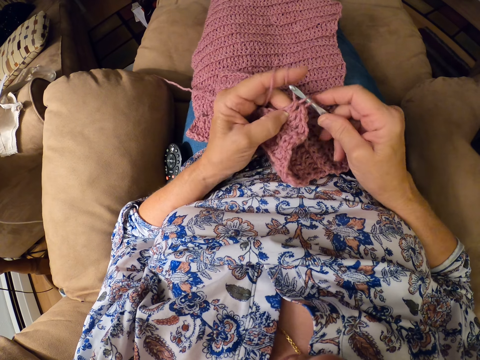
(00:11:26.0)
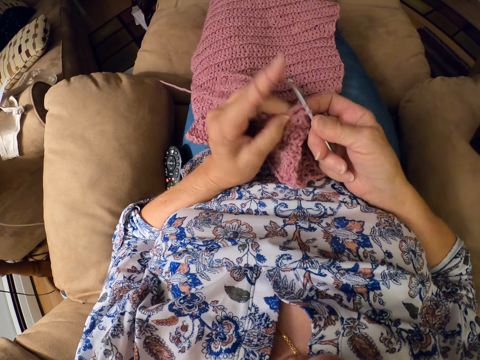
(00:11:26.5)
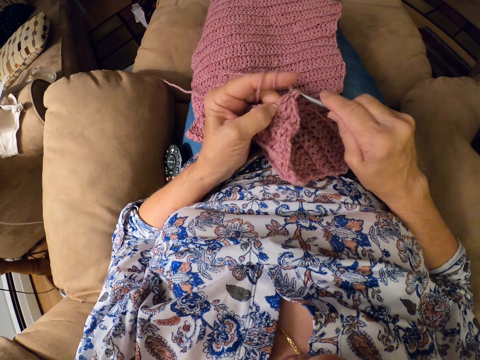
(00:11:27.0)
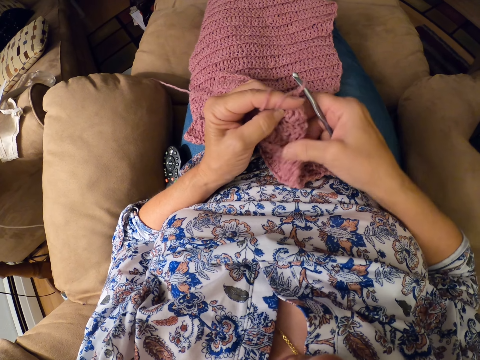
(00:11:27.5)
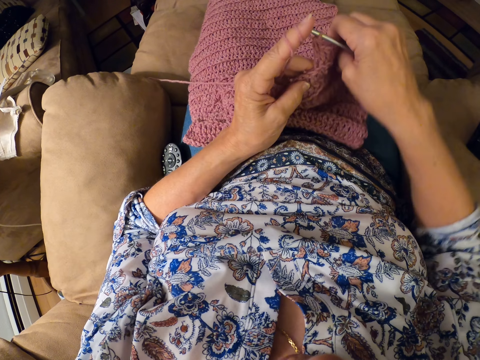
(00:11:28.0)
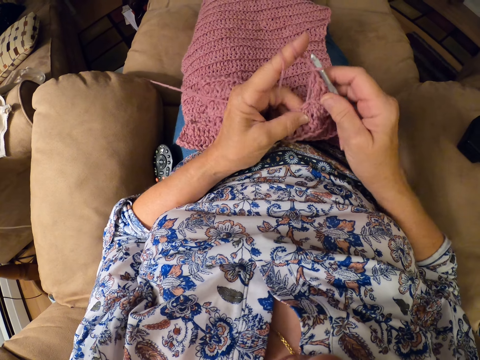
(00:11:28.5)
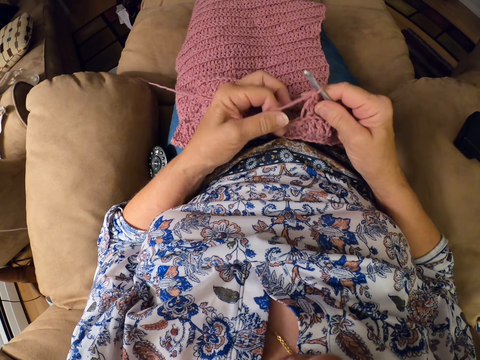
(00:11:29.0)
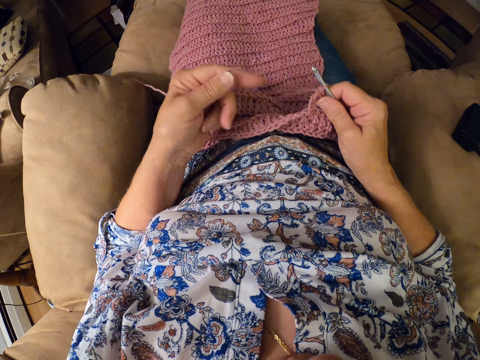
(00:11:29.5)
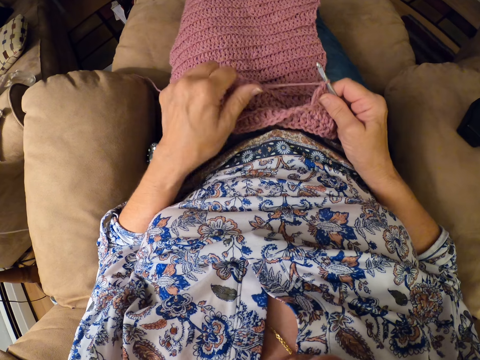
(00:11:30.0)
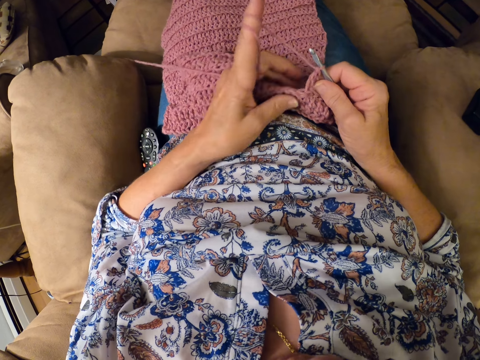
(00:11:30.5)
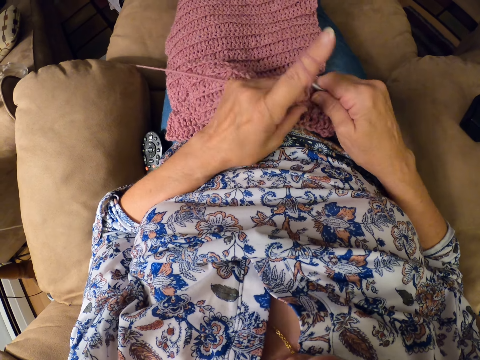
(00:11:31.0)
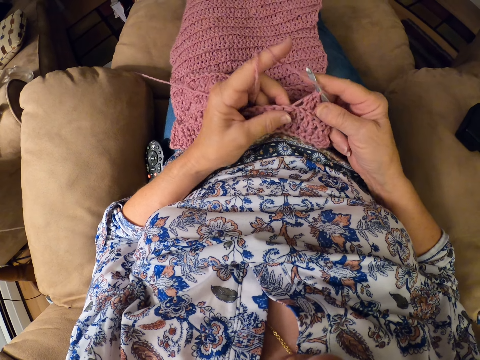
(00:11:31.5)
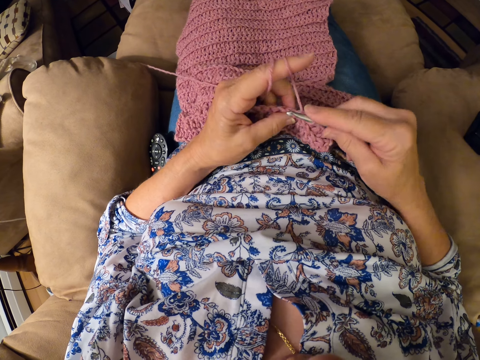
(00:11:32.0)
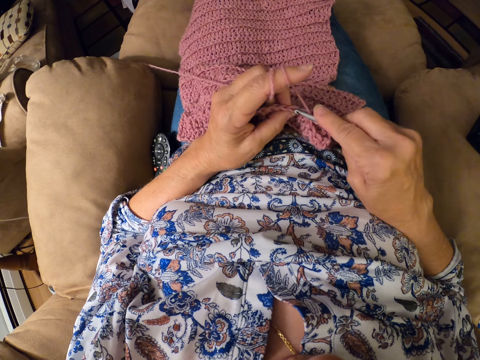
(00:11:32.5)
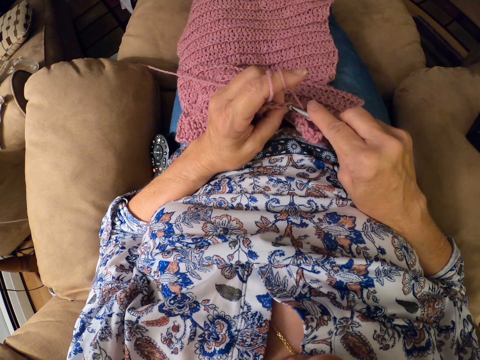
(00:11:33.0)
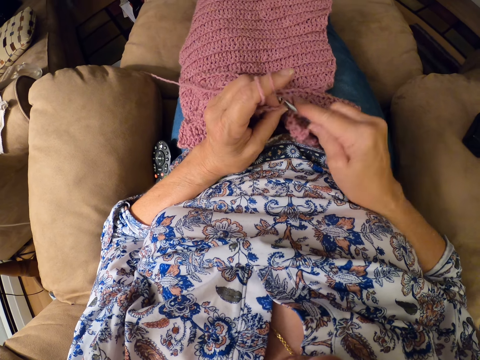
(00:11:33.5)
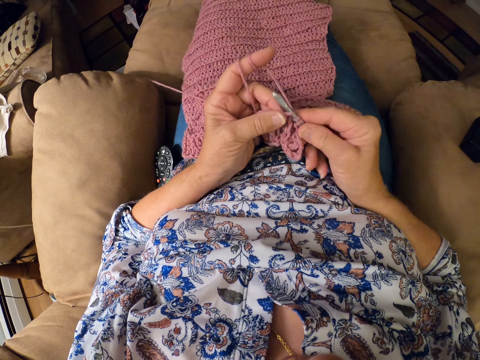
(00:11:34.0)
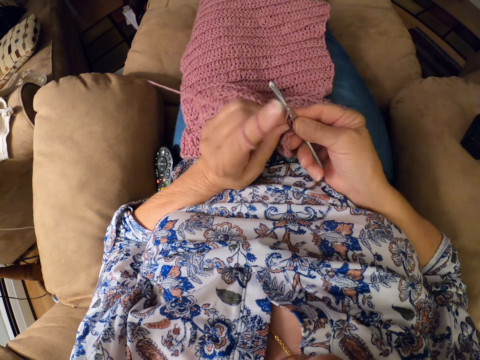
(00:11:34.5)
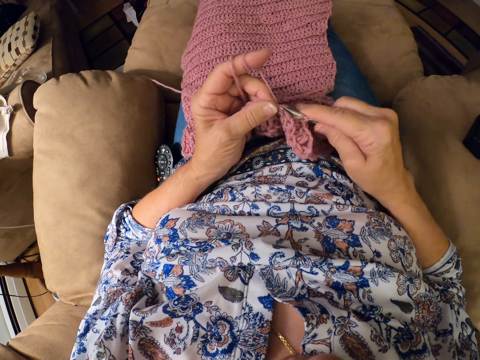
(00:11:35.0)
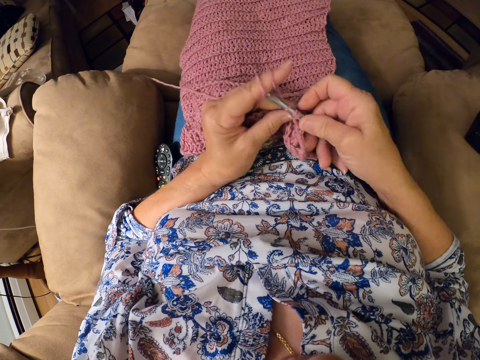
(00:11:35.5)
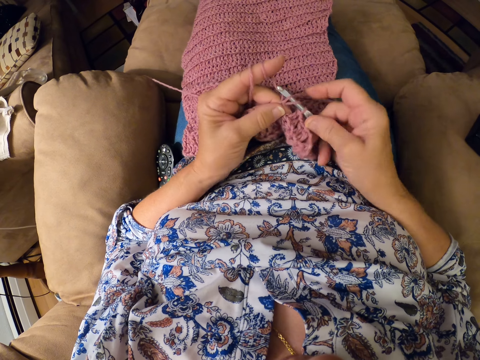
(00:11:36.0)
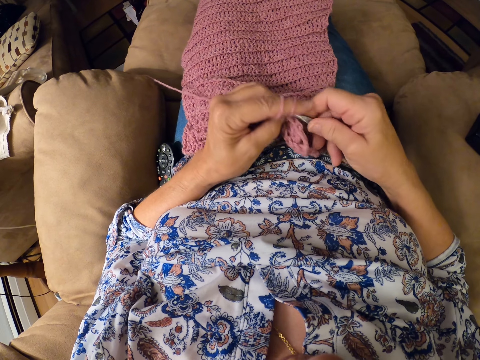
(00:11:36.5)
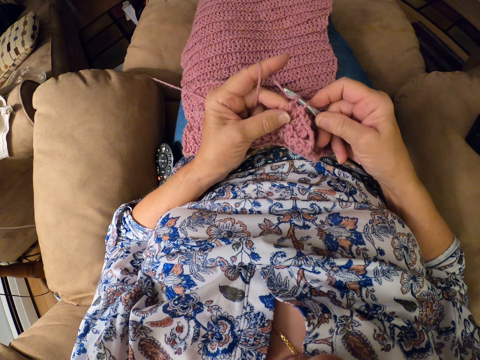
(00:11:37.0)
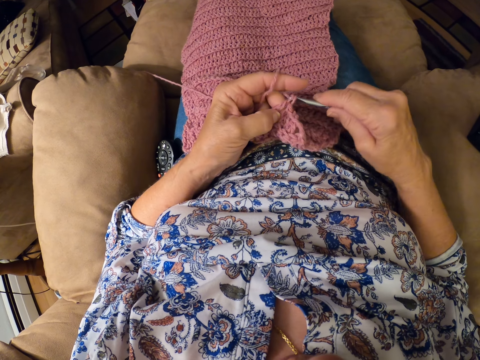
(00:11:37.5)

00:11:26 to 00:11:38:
The camera wearer adjusts the position of the yarn on her lap with both hands. She crochets the yarn with a crochet hook in her right hand. She untwirls thread from her left index finger. She twirls the thread around her left index finger. She crochets the yarn with the crochet hook in her right hand, to the piece of cloth.

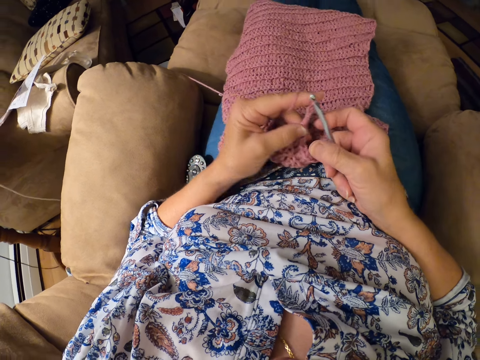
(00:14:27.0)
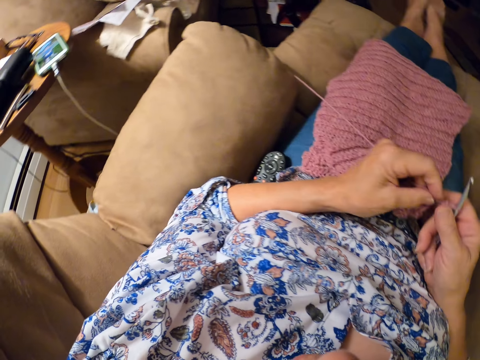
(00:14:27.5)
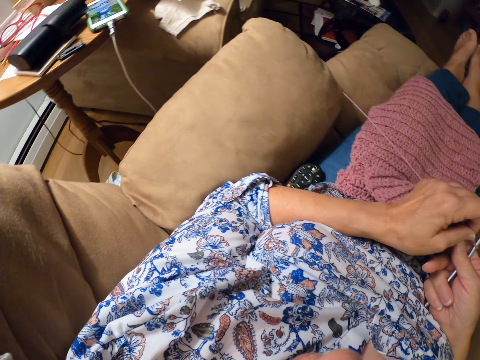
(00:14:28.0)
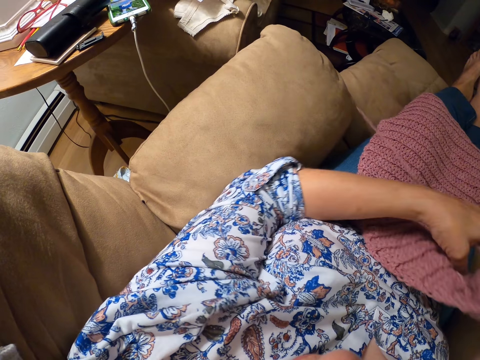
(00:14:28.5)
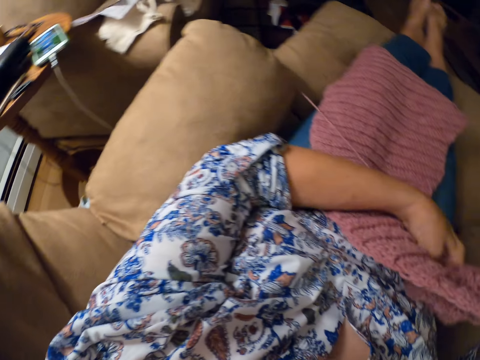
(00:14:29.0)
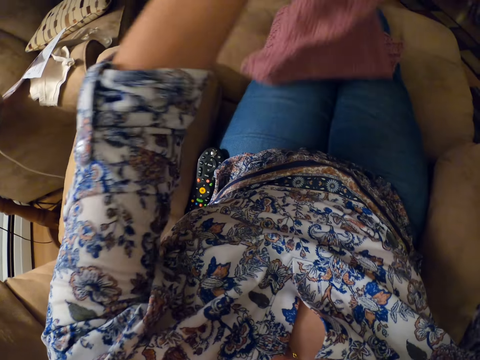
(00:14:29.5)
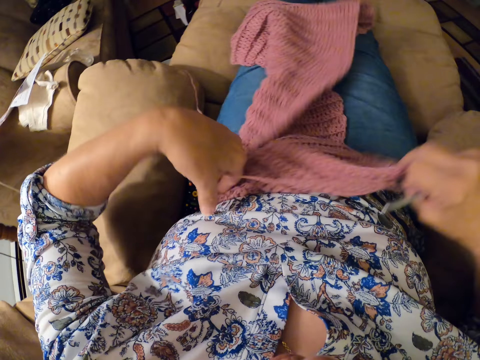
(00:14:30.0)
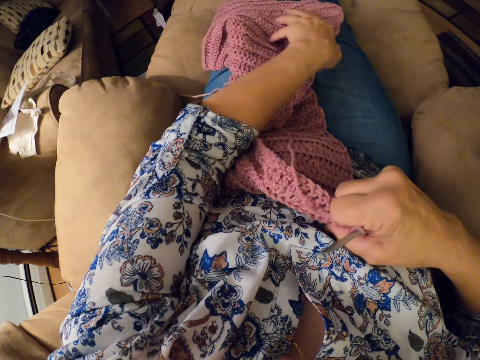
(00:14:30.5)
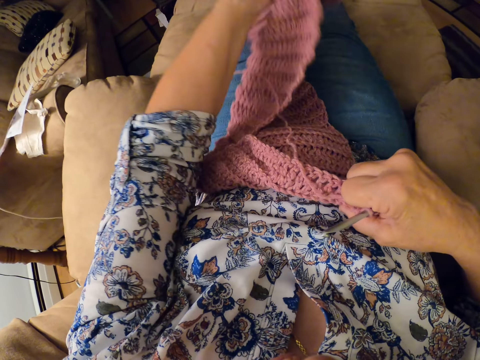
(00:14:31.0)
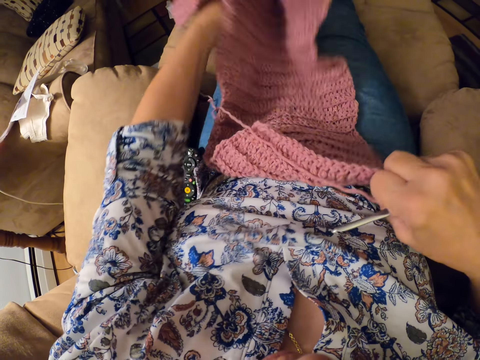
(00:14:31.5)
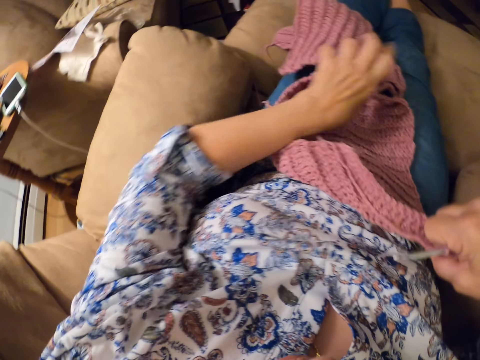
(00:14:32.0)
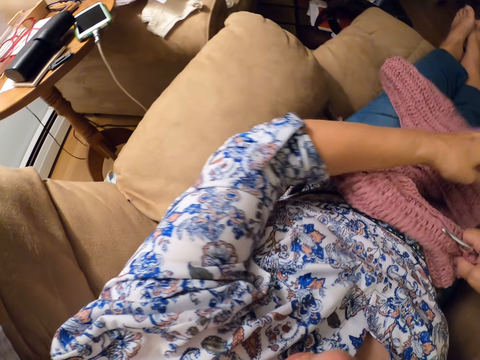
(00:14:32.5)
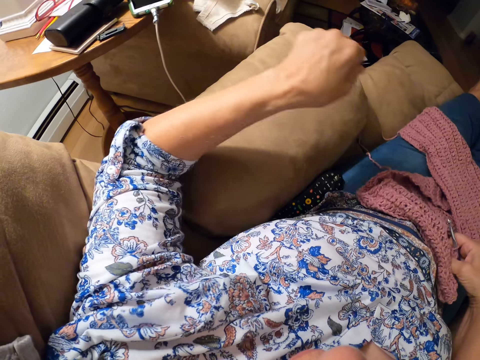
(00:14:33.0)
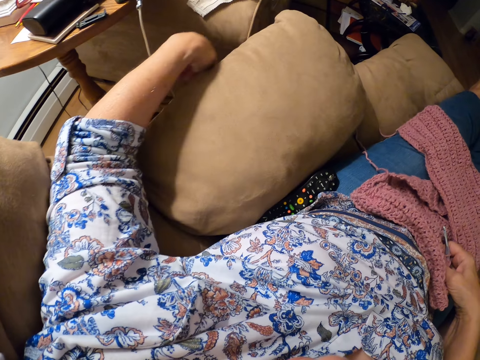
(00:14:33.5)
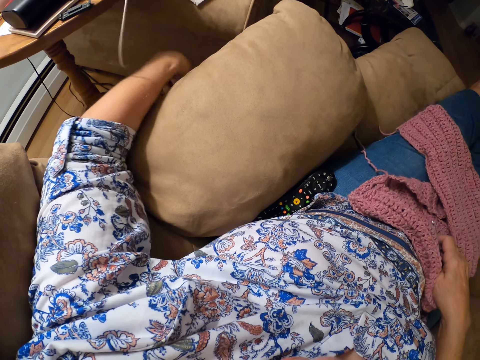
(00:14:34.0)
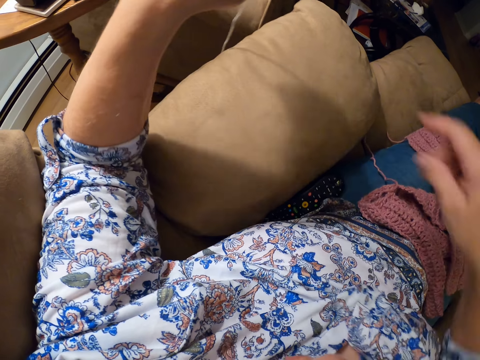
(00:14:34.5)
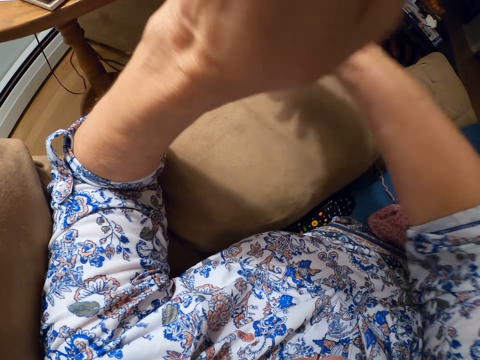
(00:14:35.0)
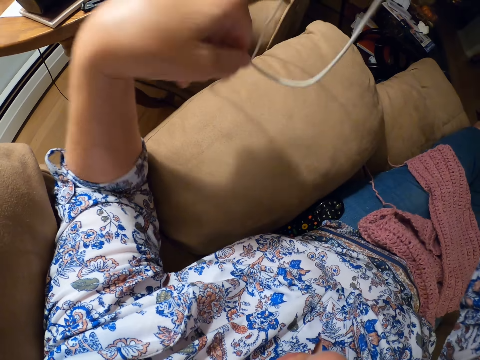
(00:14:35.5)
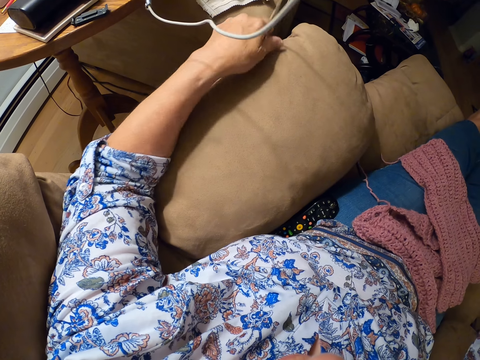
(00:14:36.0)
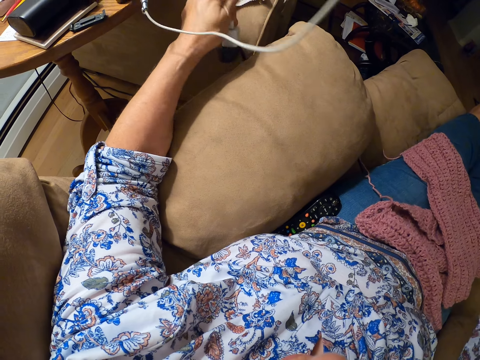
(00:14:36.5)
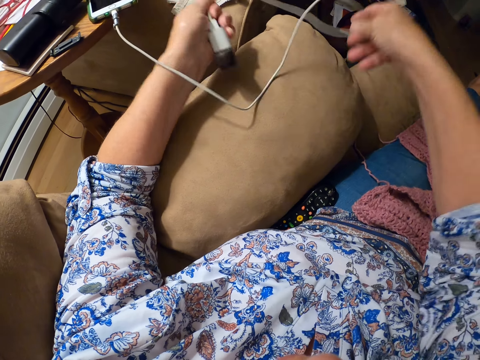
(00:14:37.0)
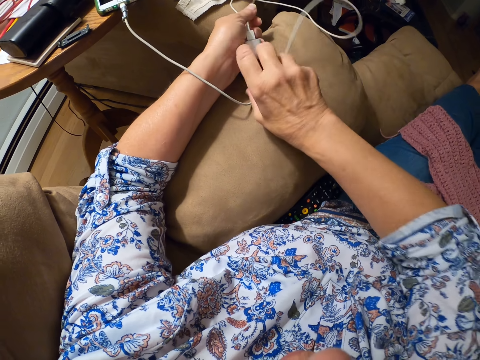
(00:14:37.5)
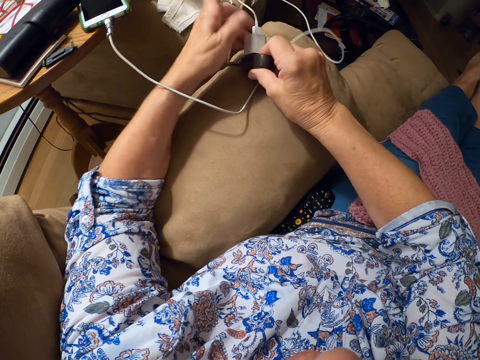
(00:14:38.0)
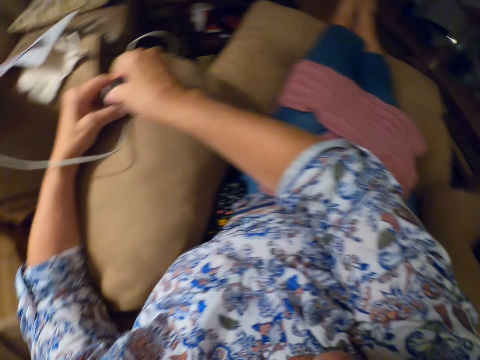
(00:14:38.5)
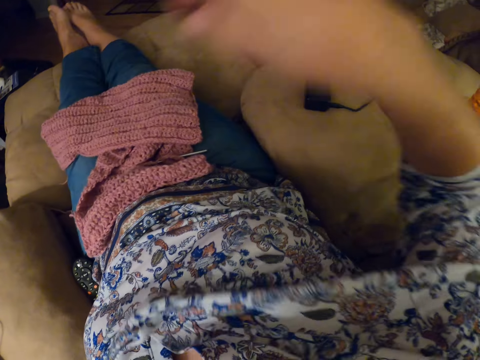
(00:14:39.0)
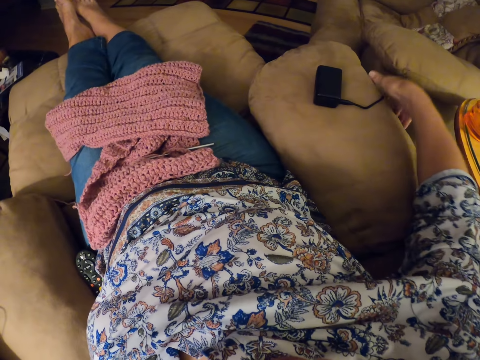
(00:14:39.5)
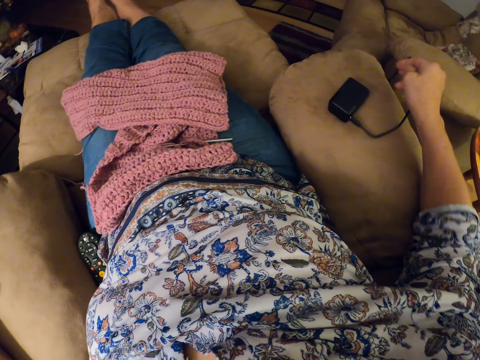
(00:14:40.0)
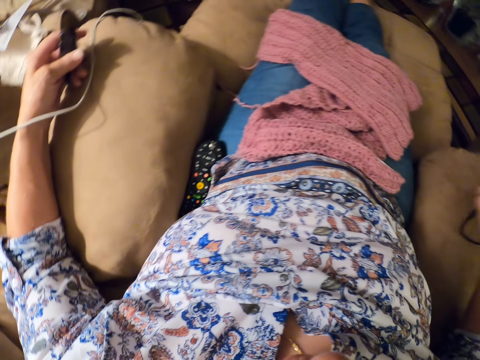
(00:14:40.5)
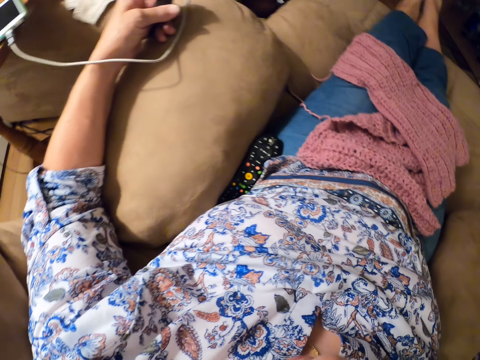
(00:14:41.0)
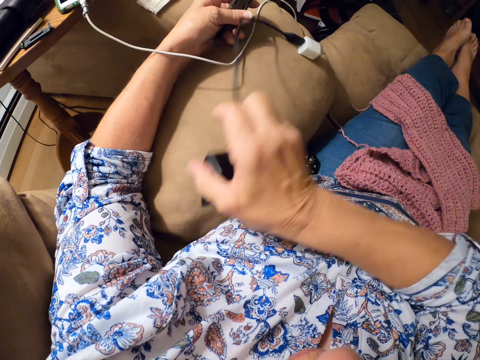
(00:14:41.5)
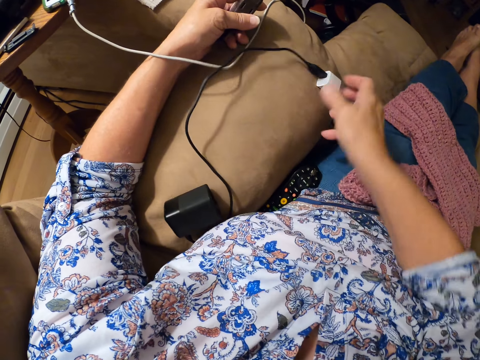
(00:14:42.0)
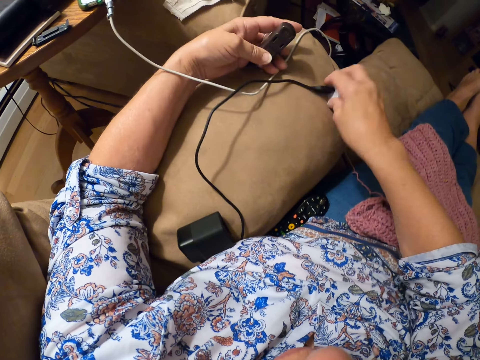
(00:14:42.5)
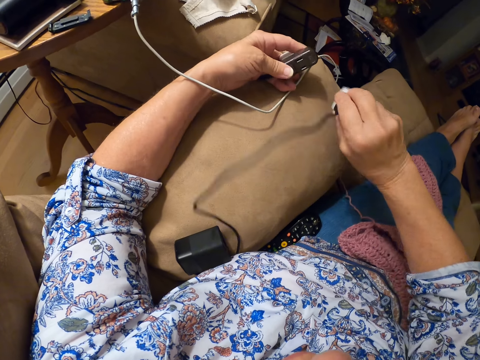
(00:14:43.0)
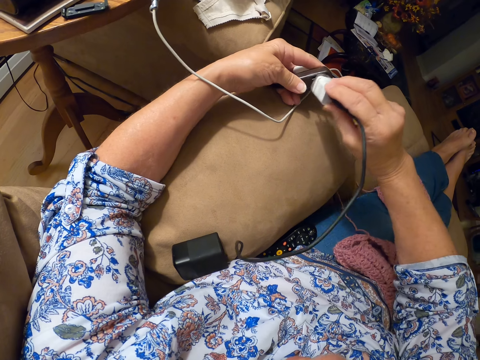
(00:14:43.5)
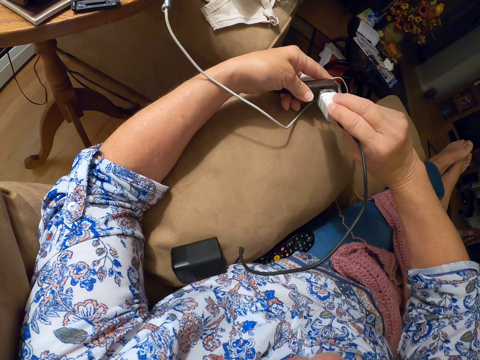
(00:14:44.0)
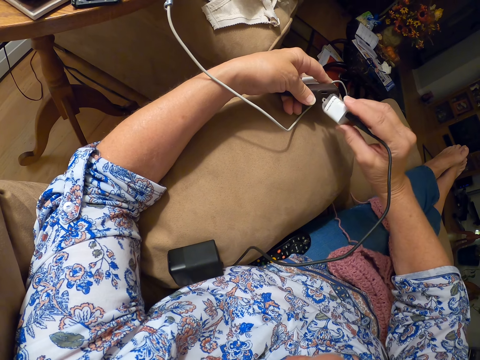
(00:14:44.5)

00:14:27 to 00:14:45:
The camera wearer adjusts the position of the yarn on her lap with both hands. She grabs an electric charging cord or phone charger with her left hand. She pulls the cord with both hands. She holds the adapter of the electric charging cord with her left hand. She places the charger on the couch. She rotates the adapter of the electric charging cord in both hands. She grabs an electric charging adapter by its cord with her right hand. She picks up the electric charging adapter from the right arm of the sofa with her right hand. She drops the electric charging adapter on the left arm of the sofa. She grabs the end of the electric charging adapter with her right hand. She plugs the electric charging adapter in her right hand to the adapter in her left hand.
